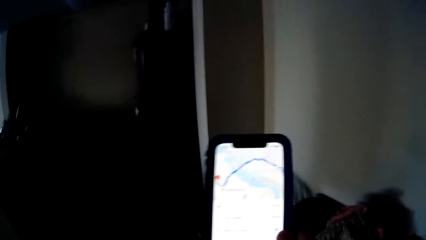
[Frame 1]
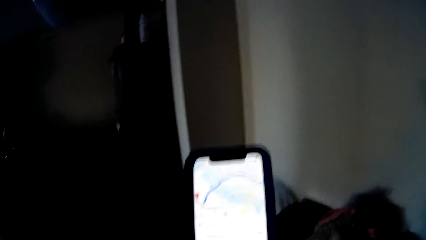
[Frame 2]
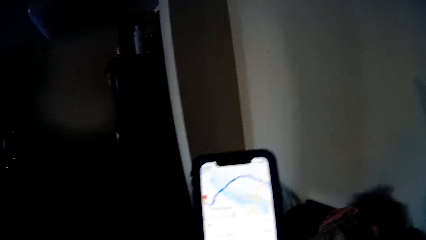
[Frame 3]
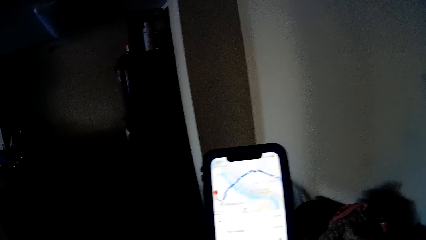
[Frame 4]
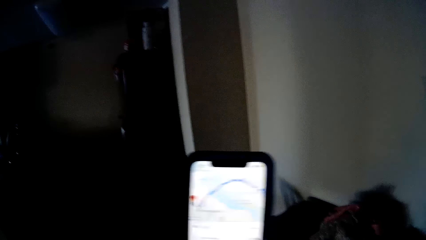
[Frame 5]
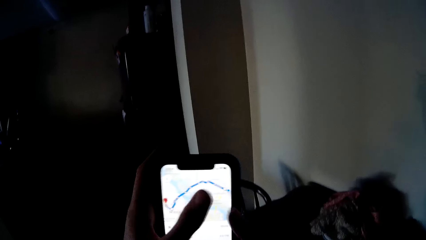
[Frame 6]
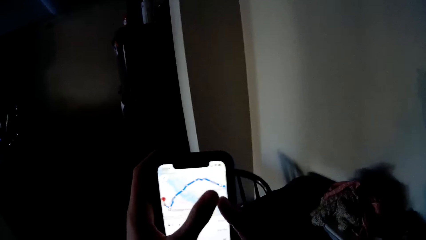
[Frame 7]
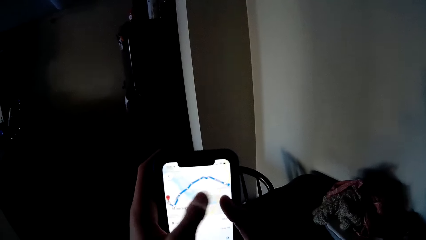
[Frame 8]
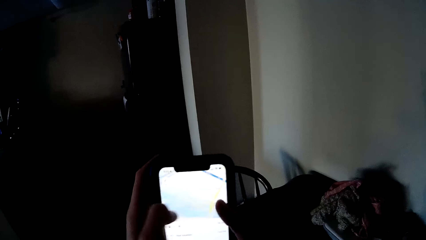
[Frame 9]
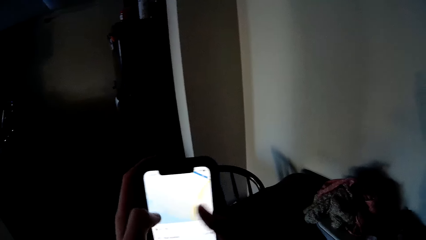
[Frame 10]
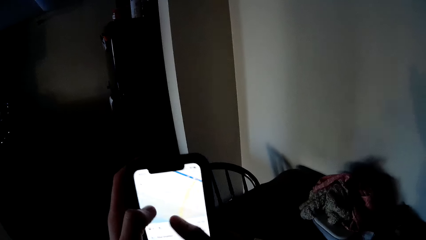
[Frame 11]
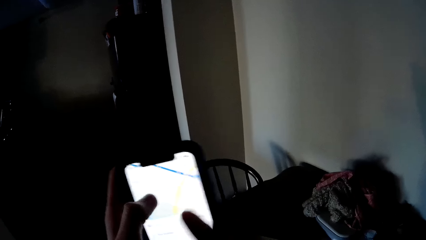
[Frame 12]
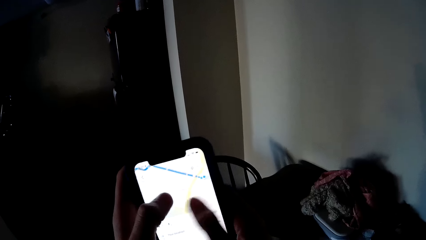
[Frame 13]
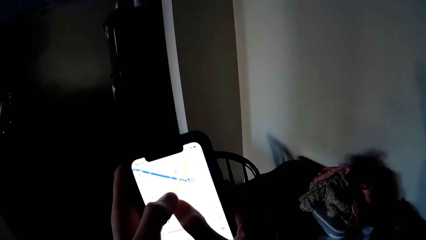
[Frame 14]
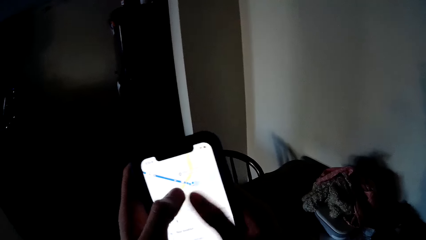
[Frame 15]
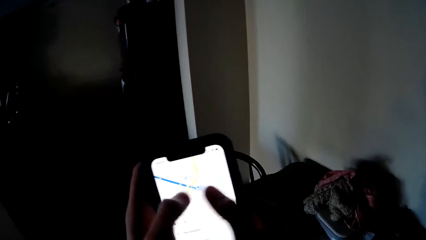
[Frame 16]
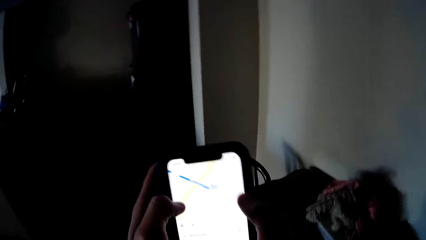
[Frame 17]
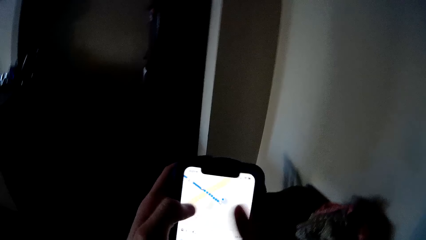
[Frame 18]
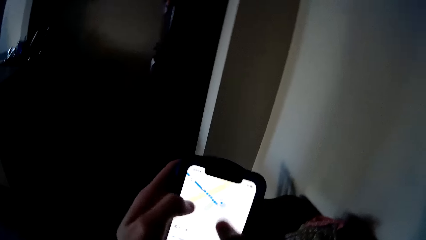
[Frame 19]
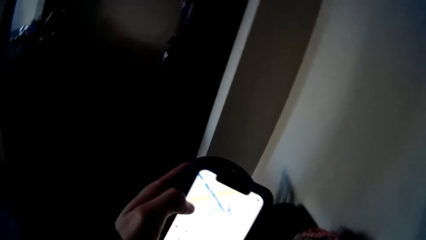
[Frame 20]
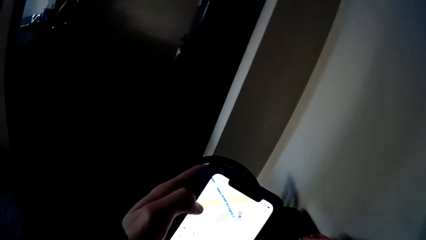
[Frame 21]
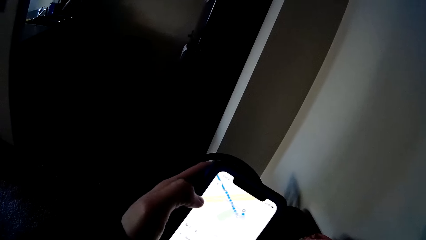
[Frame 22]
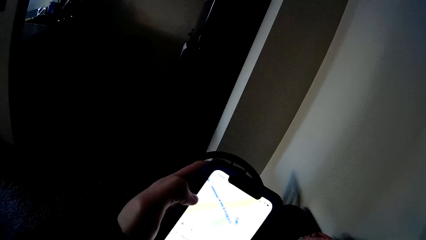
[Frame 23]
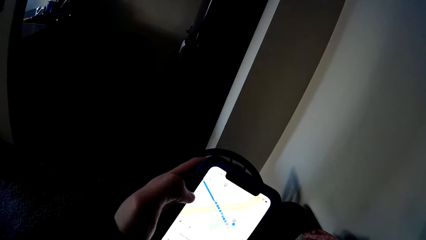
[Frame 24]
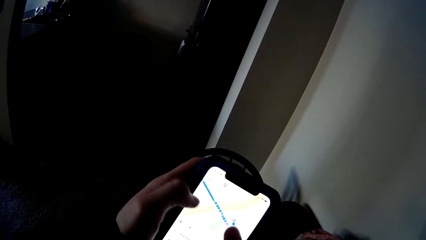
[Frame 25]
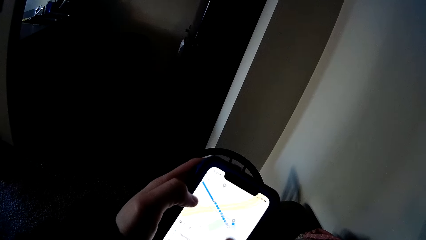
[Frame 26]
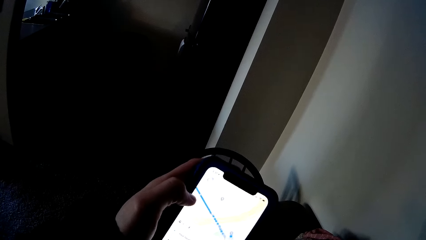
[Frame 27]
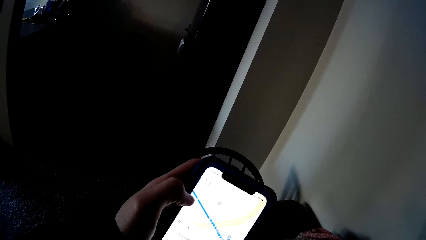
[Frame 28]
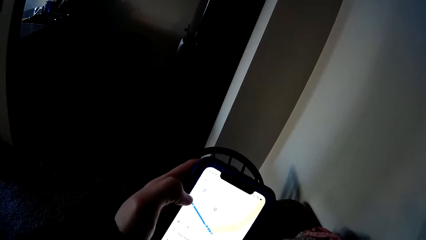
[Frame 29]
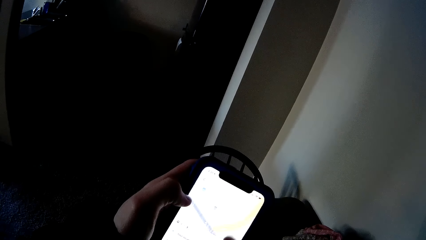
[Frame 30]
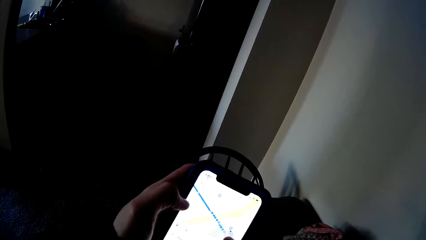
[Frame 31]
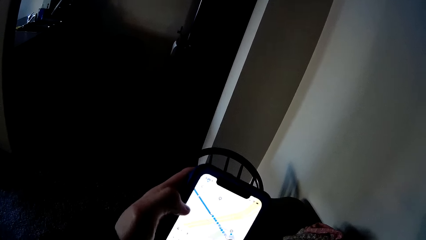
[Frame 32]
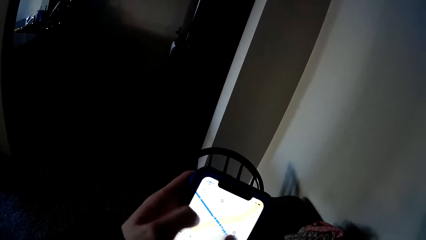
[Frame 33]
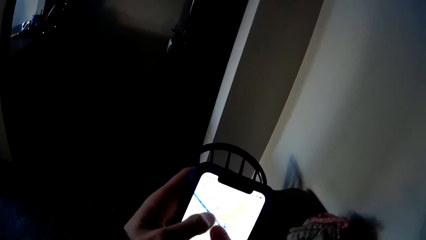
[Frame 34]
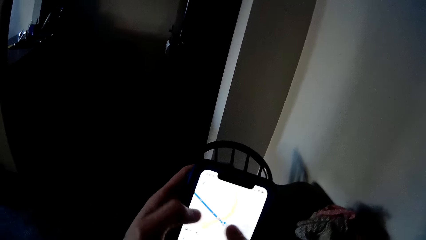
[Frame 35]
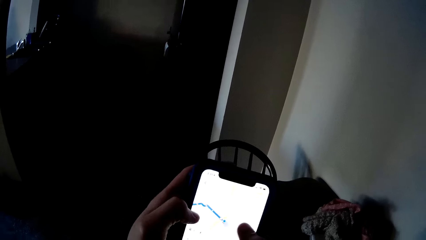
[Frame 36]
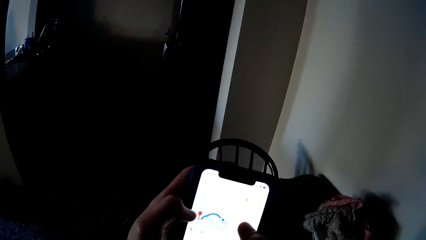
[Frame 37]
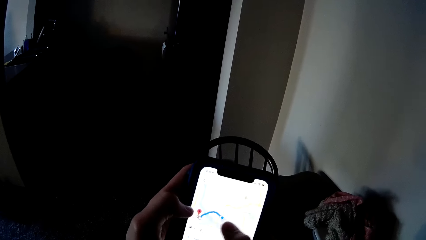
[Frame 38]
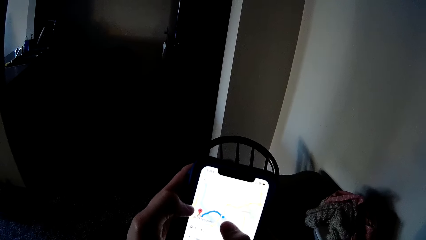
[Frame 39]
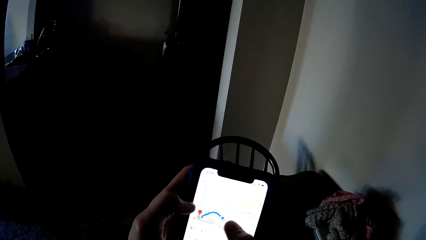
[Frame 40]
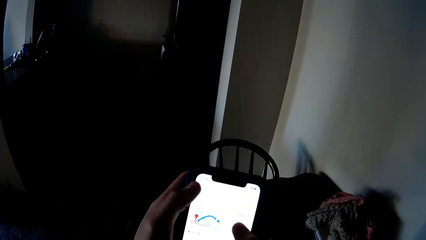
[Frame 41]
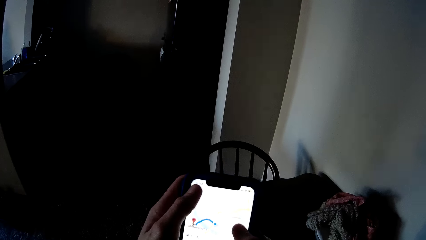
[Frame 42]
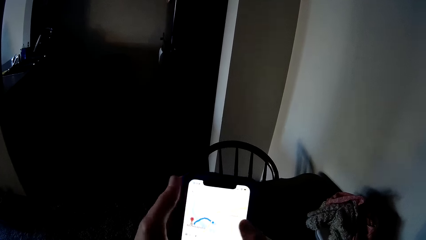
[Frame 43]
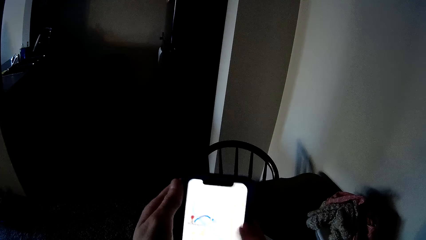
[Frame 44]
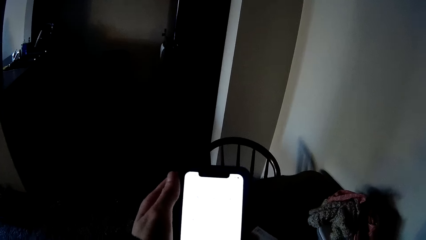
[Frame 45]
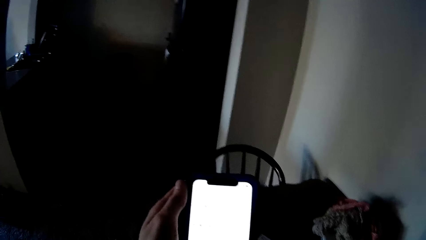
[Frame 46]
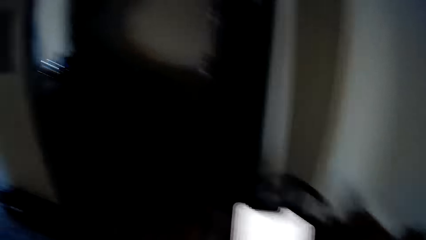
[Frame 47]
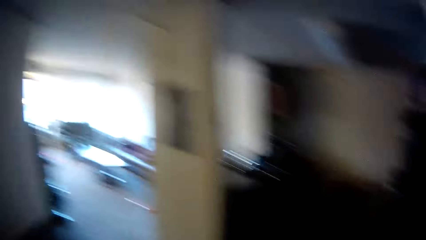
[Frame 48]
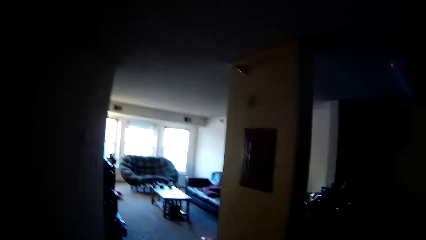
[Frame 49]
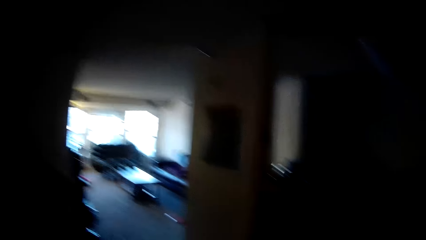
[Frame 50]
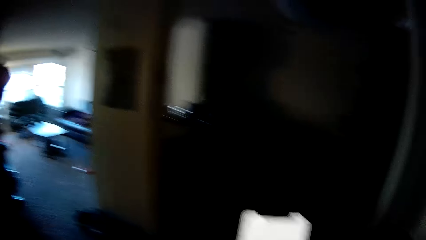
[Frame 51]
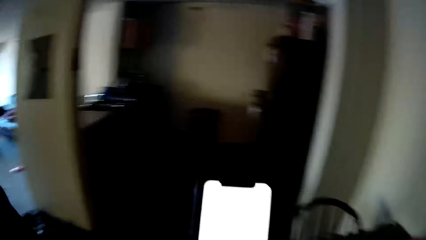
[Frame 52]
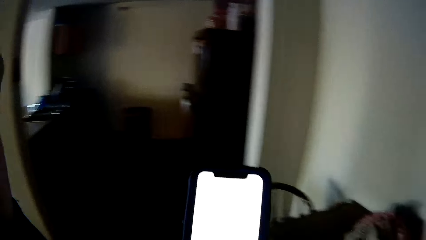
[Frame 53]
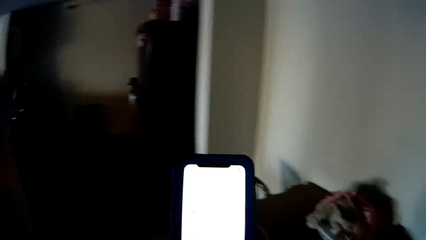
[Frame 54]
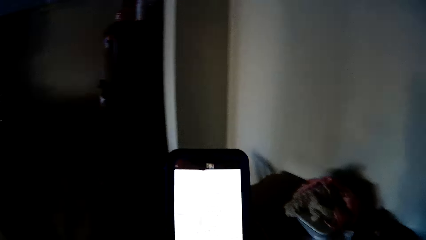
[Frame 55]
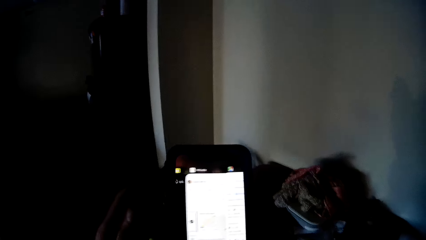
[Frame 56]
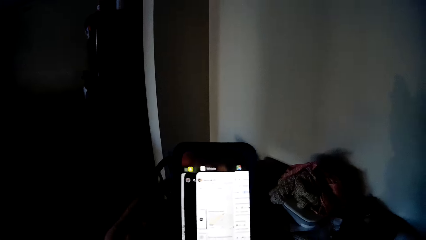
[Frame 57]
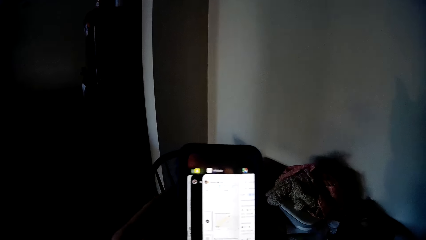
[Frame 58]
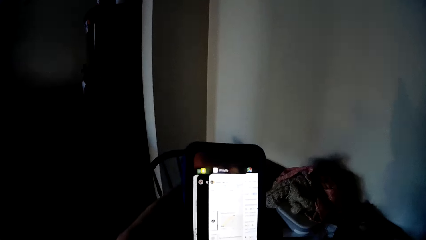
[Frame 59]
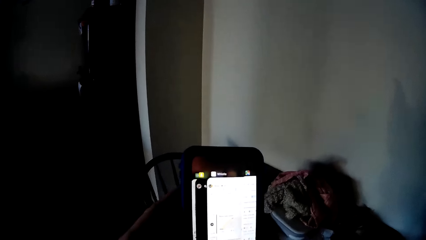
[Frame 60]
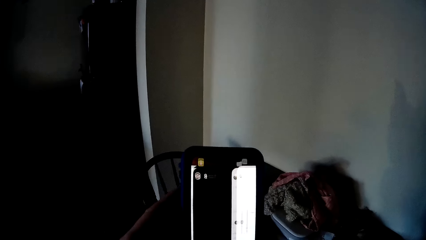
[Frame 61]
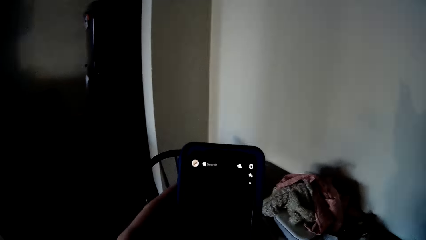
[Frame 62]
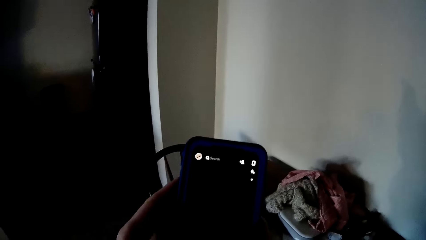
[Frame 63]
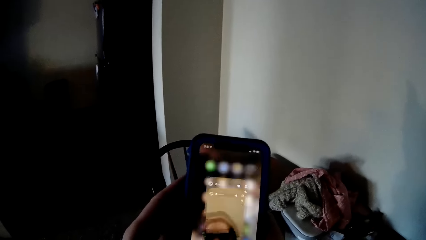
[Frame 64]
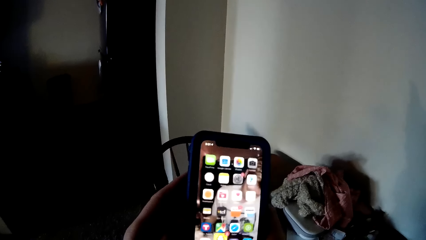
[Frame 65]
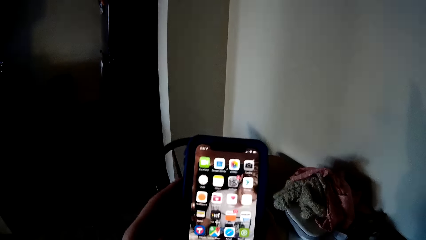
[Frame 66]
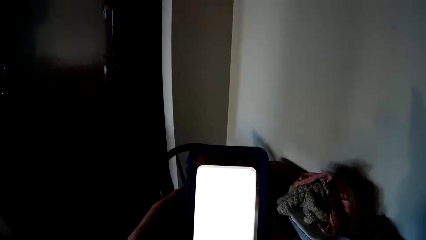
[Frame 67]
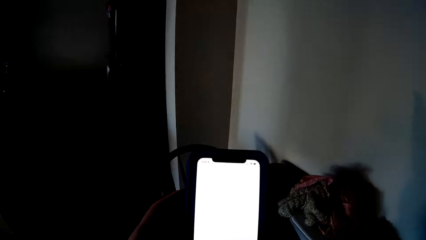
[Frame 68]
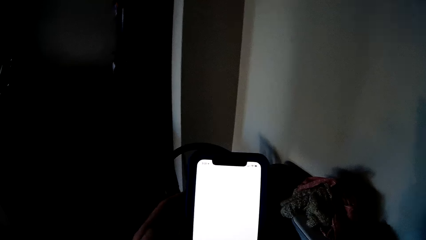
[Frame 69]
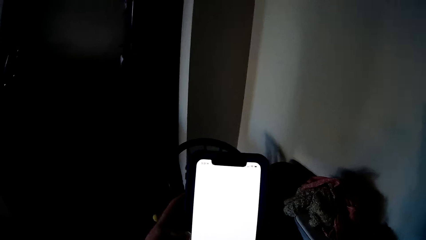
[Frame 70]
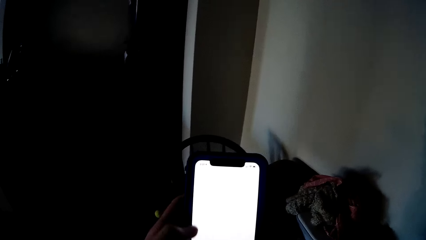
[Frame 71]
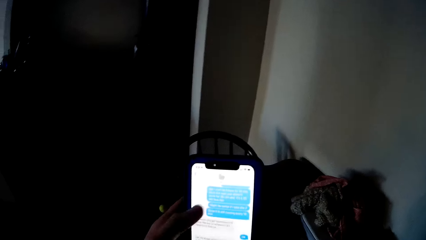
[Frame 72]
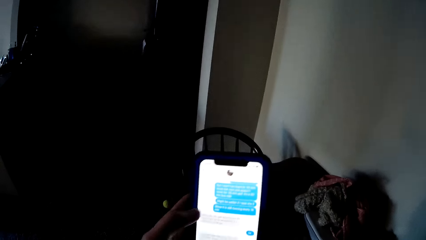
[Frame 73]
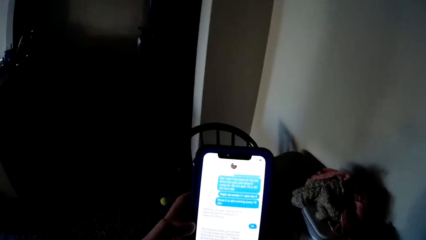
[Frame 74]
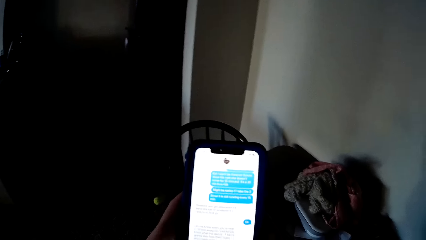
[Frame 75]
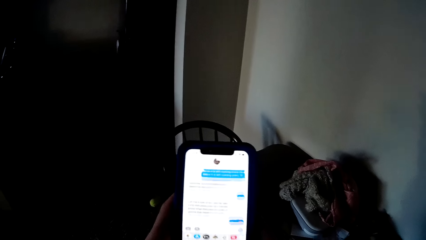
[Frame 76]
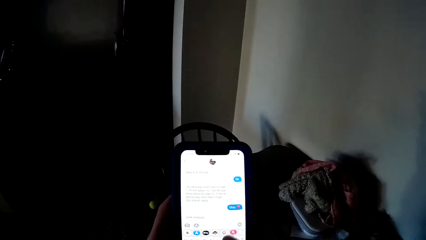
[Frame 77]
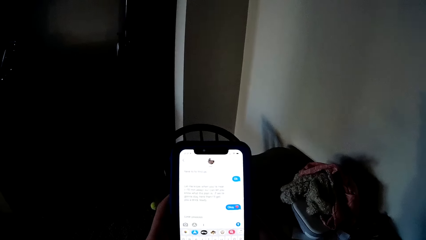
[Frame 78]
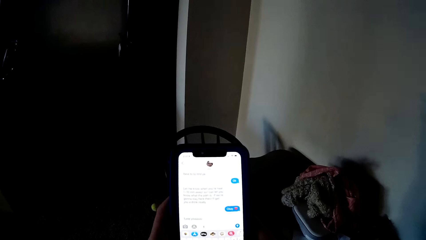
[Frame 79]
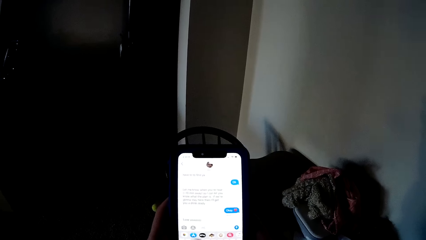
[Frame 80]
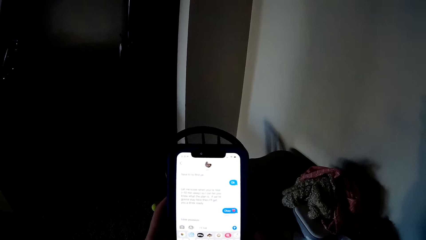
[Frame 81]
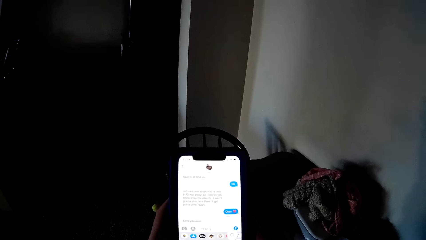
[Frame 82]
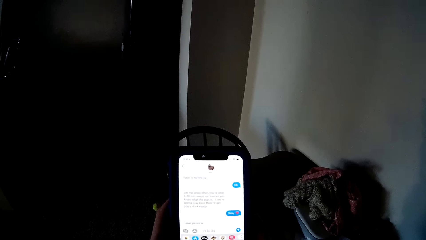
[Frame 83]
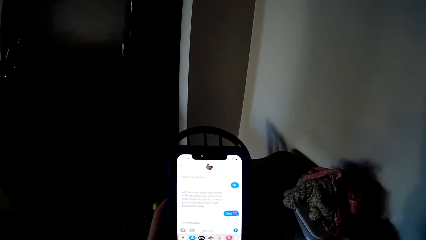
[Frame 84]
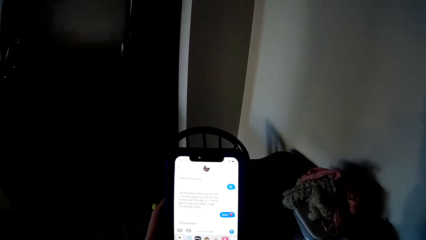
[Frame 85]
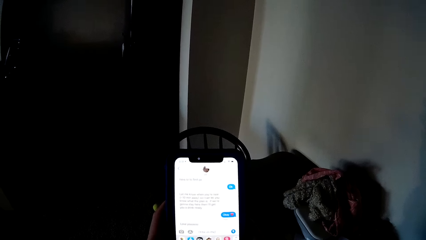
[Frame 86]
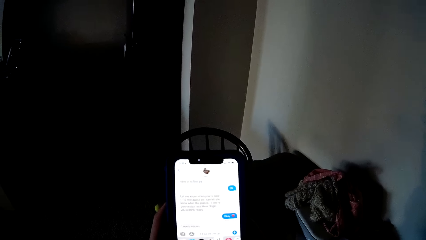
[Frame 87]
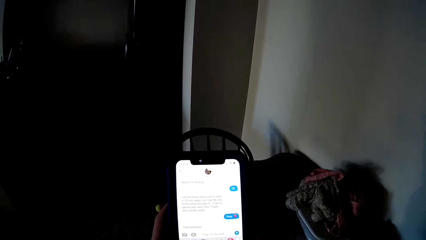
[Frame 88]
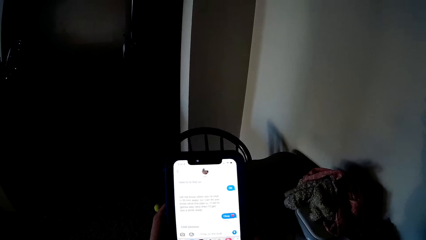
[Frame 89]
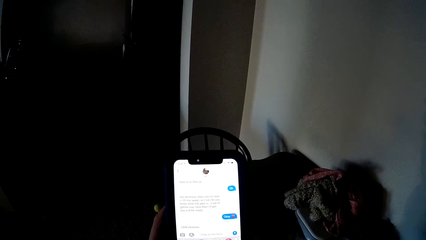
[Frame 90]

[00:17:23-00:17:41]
The camera wearer scrolls a phone with both hands. They look around. They scrolled through the phone.
